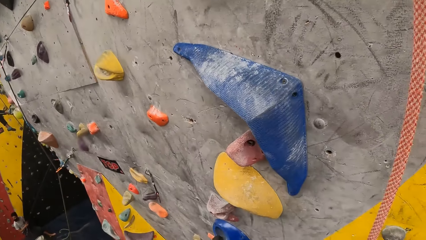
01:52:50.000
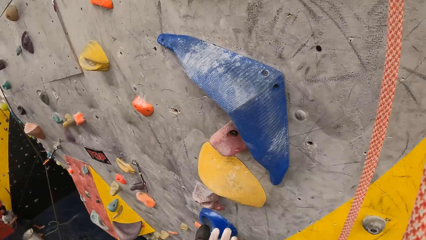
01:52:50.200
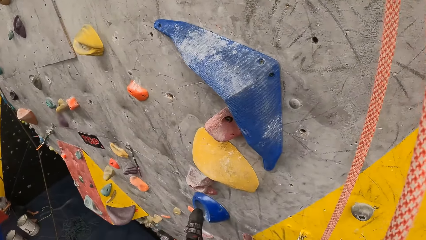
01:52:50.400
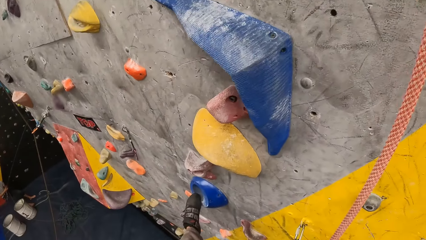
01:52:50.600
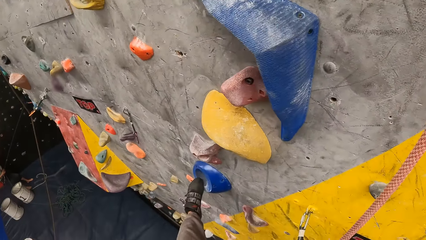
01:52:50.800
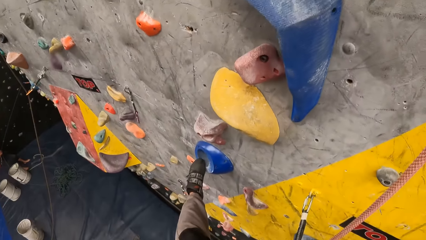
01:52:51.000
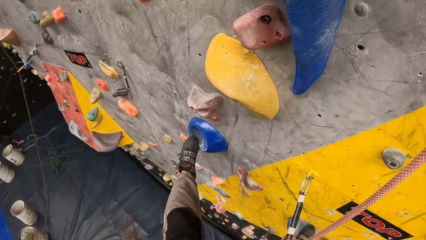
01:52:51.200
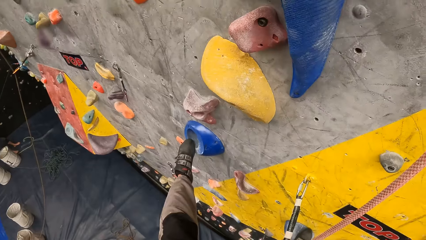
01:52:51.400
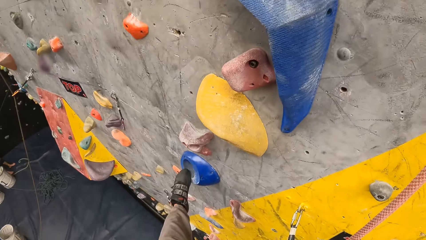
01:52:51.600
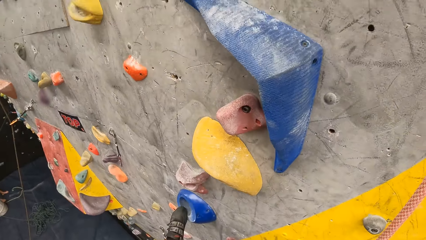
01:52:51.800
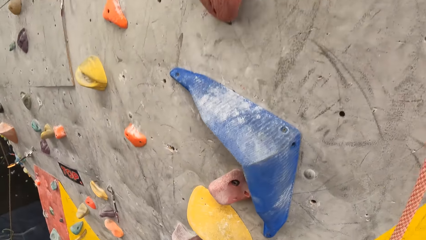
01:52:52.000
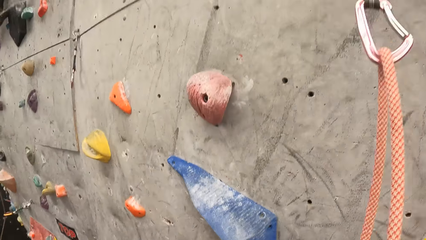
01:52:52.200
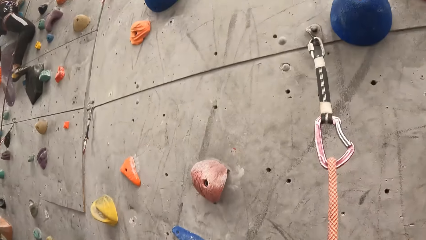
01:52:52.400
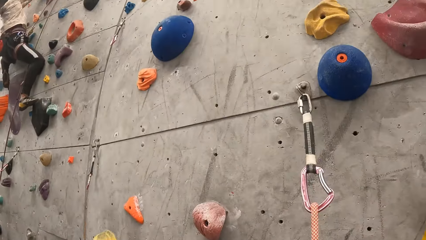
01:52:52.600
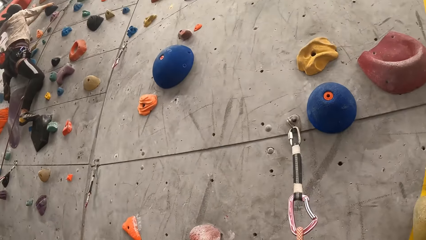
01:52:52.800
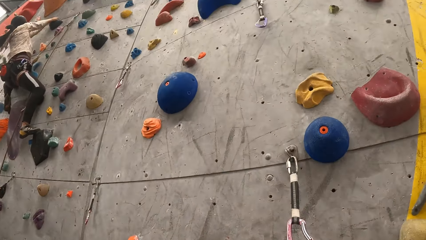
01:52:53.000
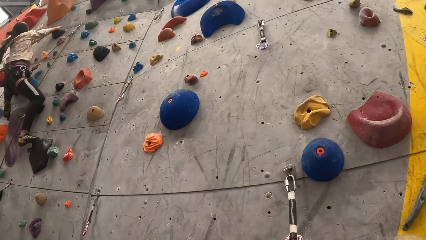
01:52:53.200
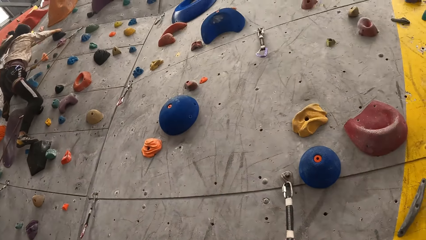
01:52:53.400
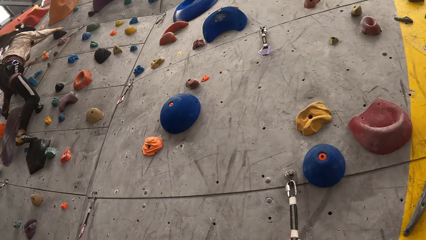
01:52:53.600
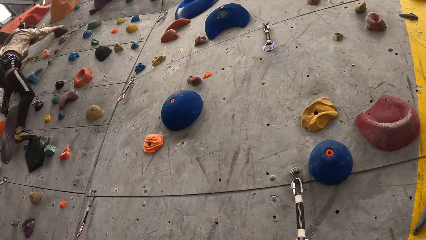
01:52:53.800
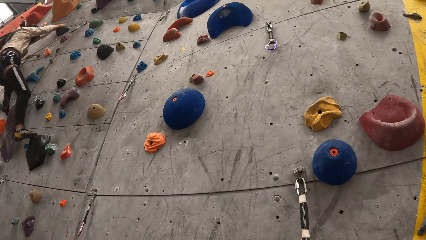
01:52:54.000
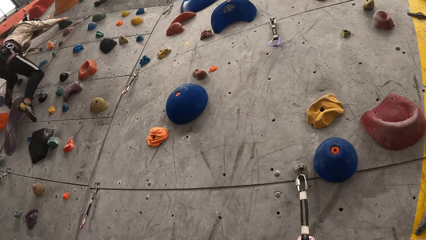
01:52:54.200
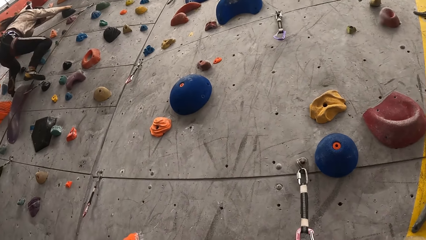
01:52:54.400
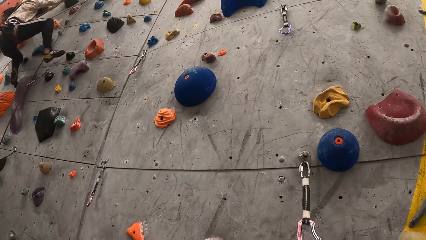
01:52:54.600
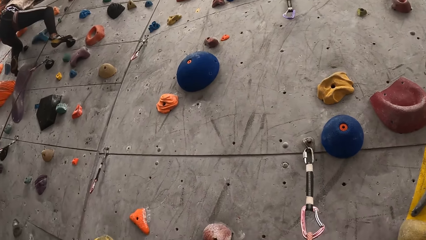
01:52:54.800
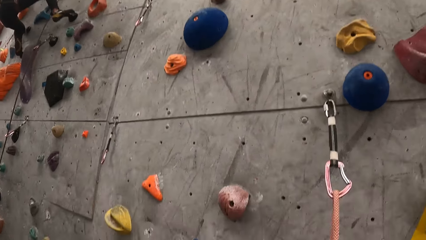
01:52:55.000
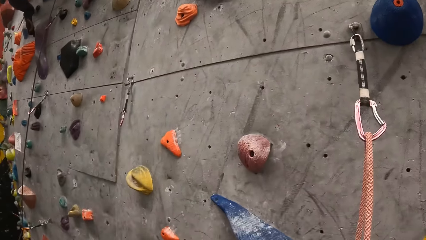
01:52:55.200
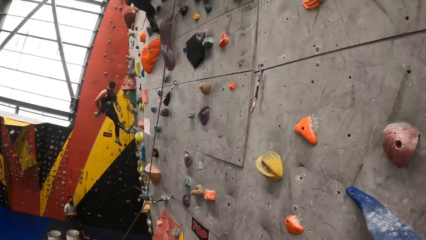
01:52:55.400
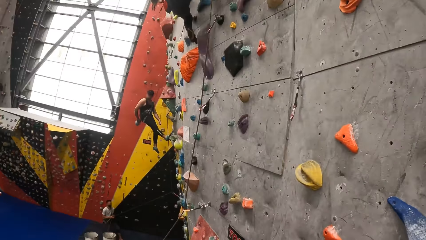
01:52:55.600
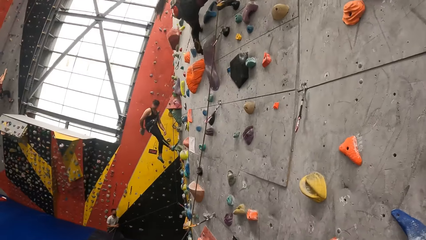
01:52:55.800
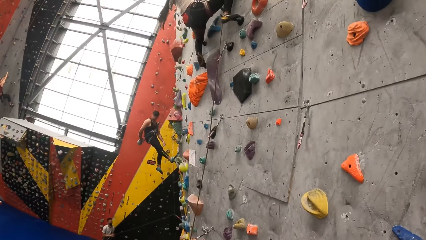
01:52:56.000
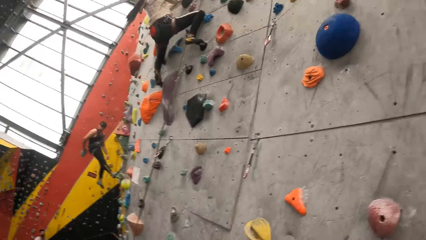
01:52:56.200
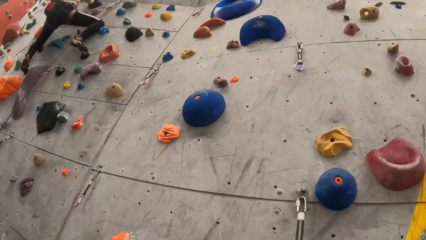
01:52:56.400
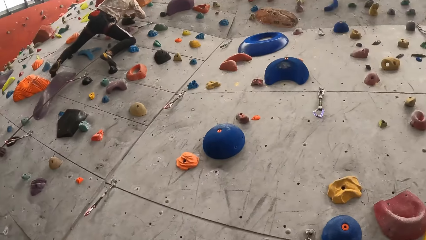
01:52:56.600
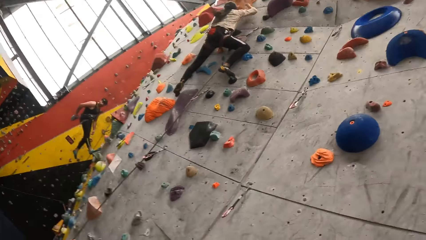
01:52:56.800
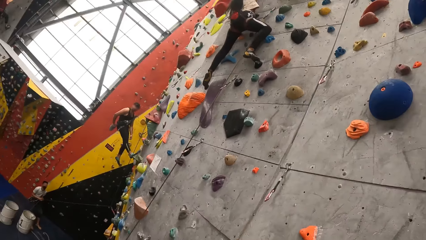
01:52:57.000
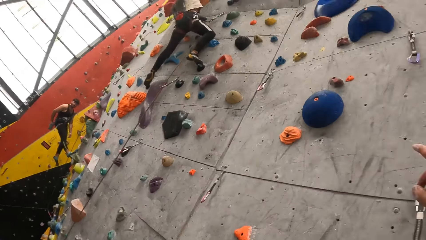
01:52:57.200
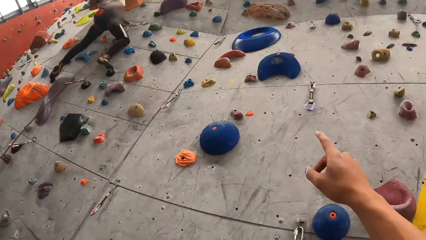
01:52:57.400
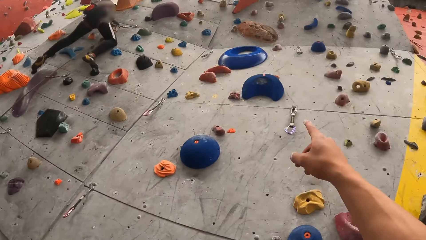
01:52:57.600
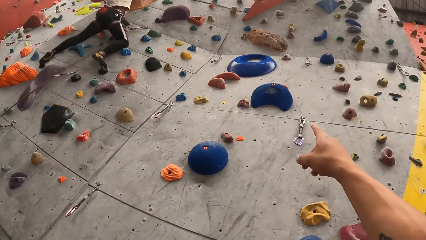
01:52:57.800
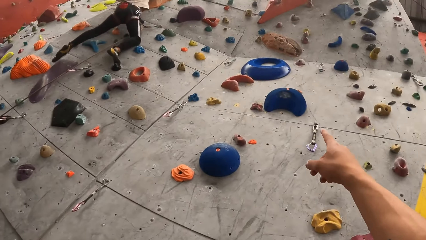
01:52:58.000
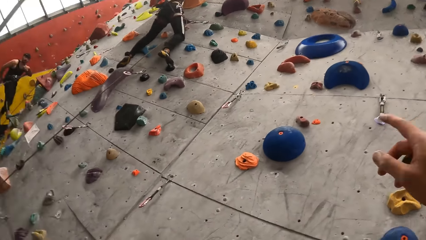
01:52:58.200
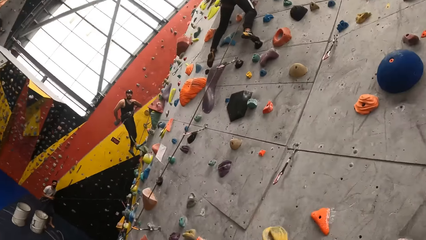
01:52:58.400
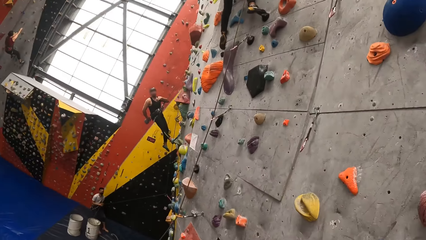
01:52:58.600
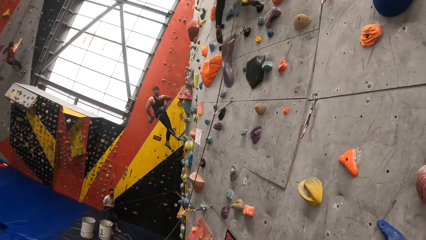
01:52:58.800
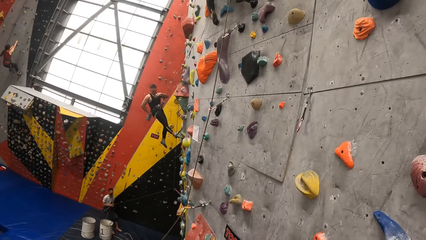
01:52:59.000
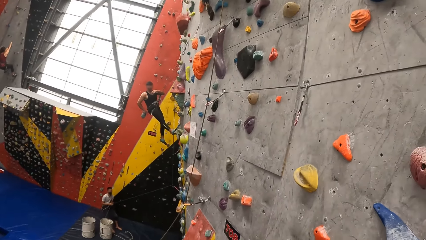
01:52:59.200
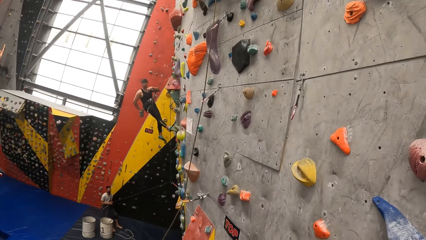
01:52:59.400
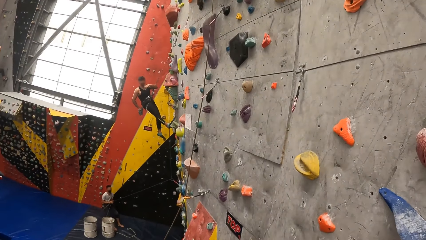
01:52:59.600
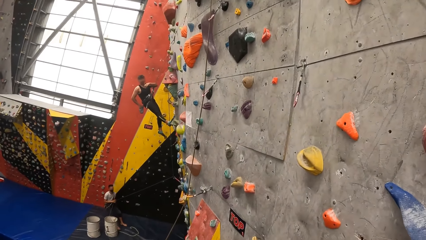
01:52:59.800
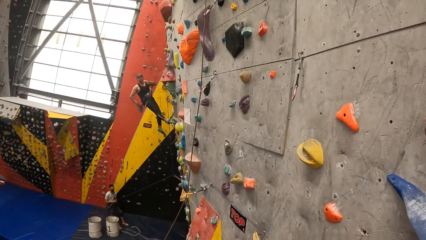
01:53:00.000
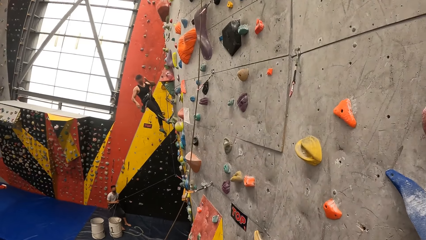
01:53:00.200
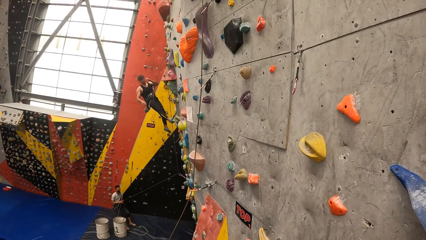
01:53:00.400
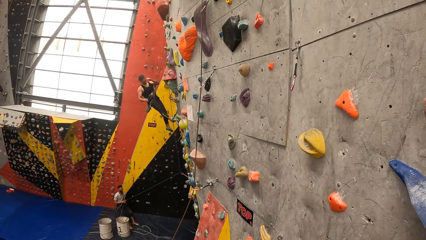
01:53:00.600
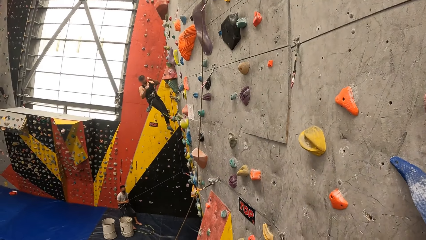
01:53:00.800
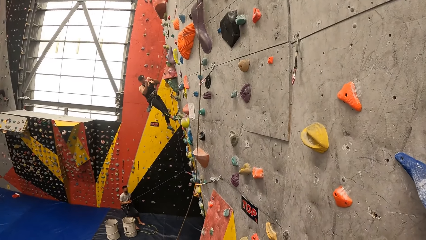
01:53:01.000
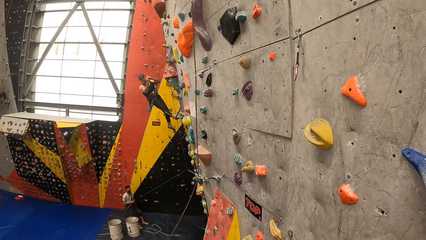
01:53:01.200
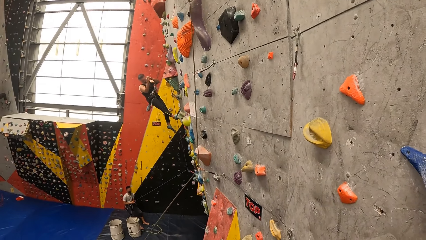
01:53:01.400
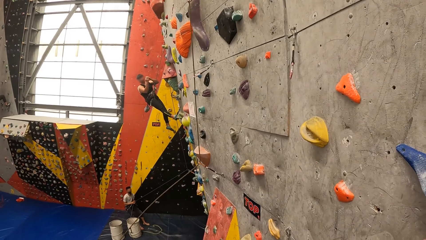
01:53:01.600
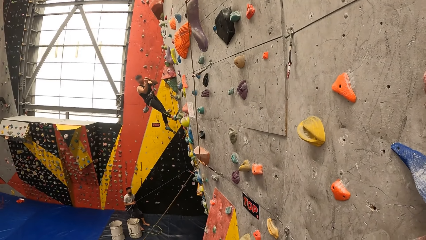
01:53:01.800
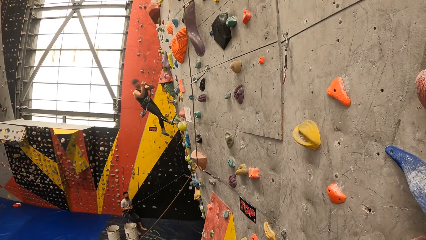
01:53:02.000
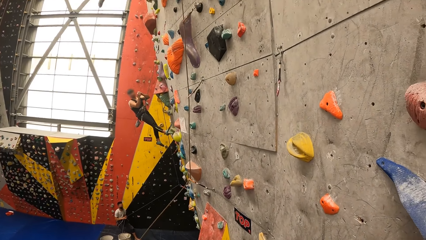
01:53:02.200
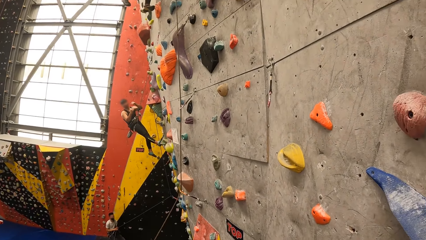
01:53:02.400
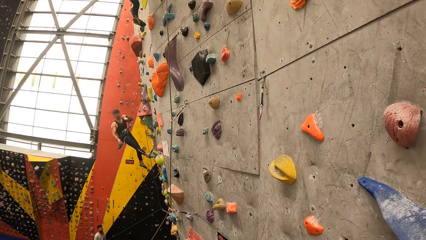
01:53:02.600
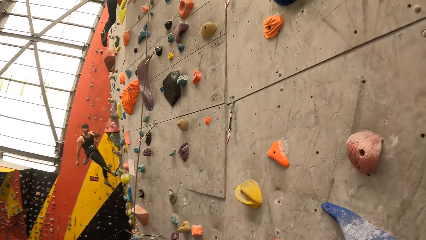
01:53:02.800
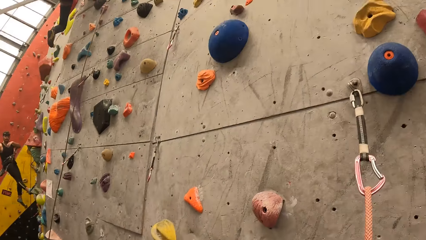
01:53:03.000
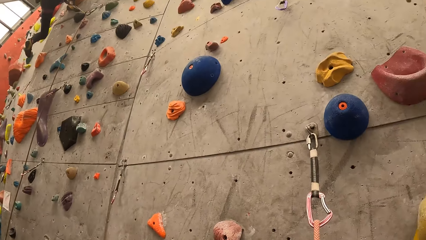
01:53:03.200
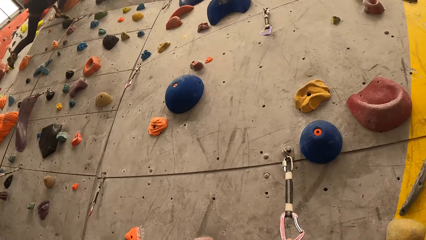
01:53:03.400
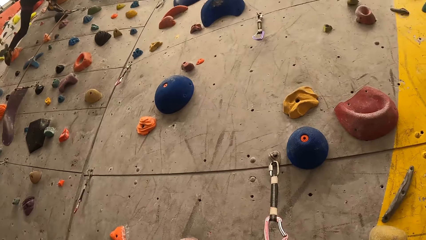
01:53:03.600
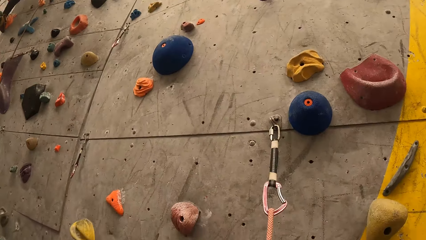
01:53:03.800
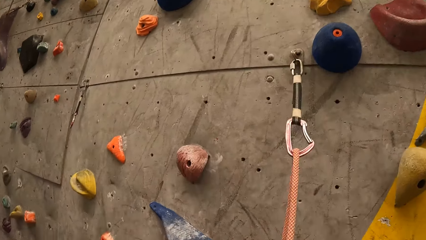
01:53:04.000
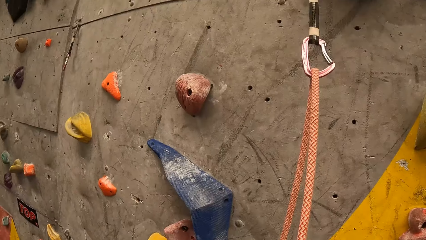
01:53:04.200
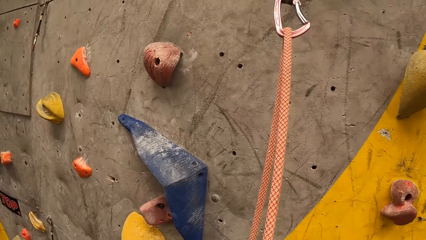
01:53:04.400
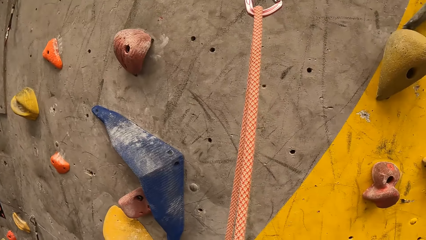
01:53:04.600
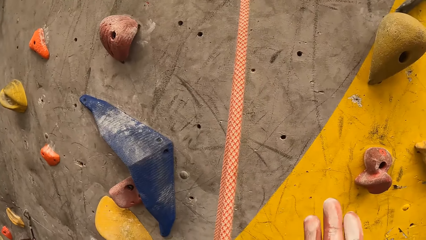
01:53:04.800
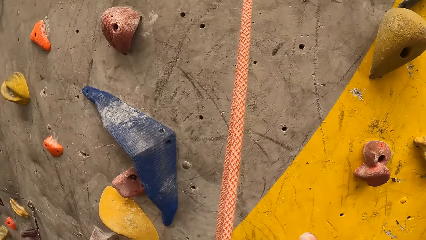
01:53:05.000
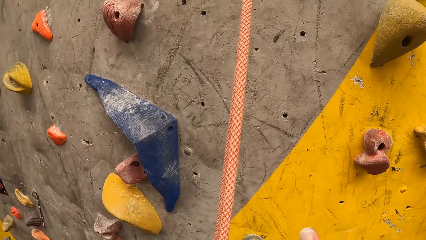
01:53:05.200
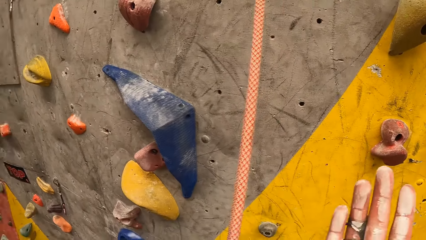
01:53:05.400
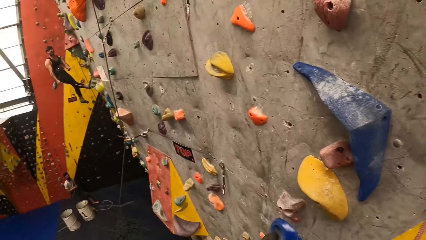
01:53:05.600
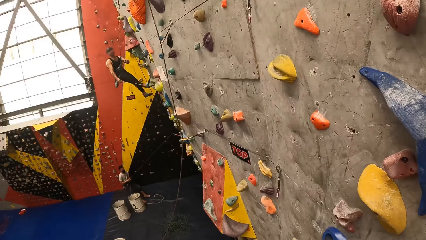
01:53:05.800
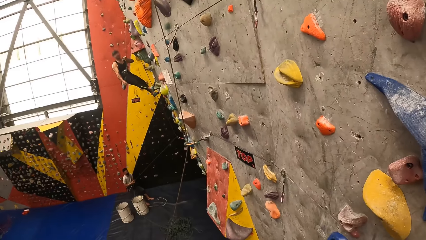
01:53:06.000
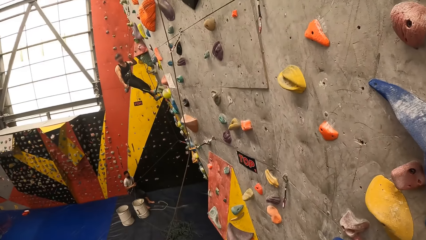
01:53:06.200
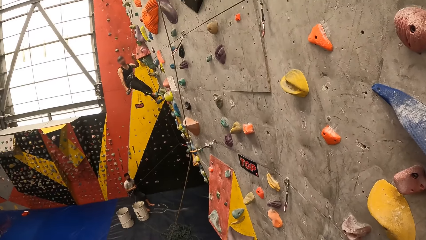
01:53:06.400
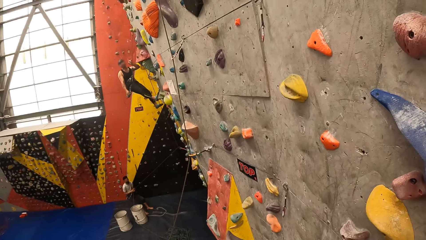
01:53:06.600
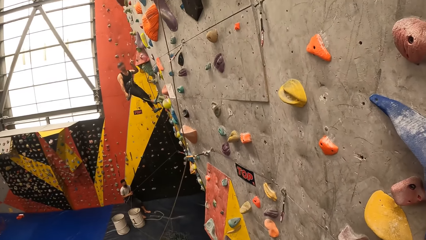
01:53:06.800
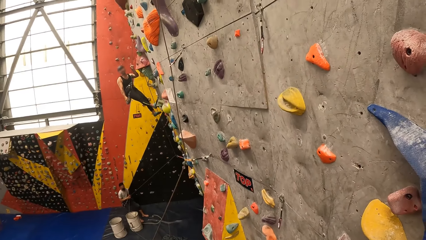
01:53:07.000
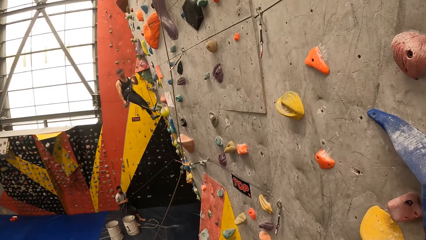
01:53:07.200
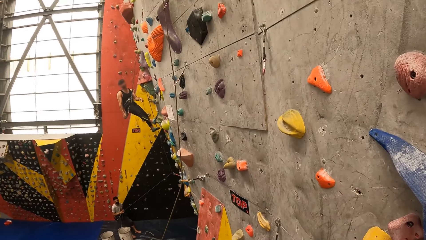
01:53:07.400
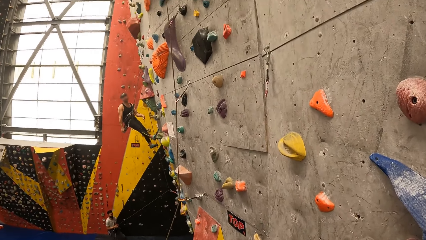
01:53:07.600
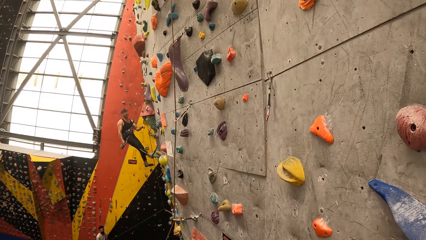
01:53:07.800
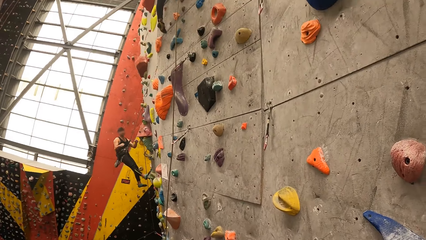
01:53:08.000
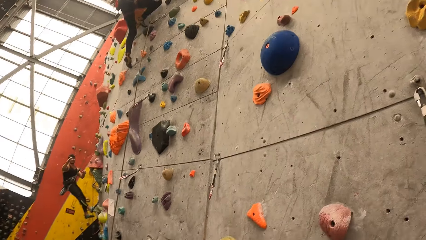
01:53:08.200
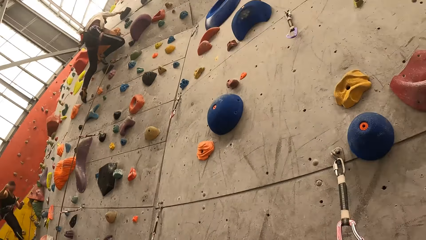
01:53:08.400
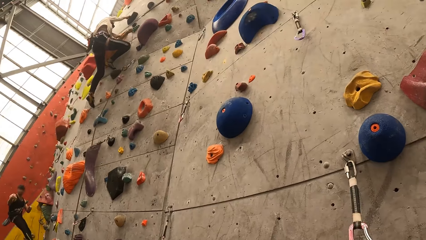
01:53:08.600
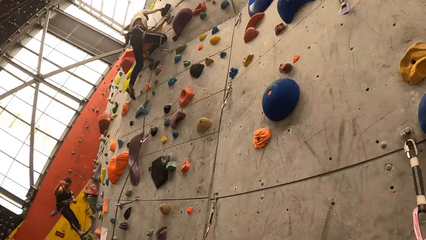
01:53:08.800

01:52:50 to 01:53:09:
The camera wearer signals with the finger and looks around.
